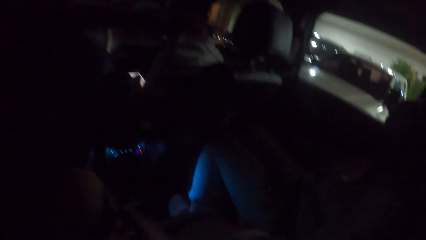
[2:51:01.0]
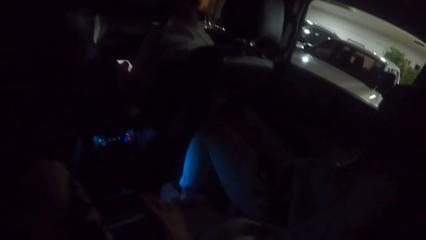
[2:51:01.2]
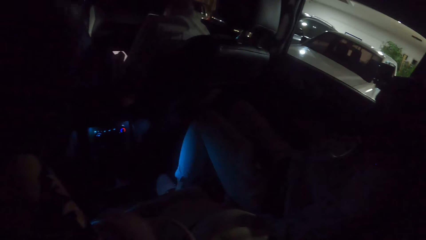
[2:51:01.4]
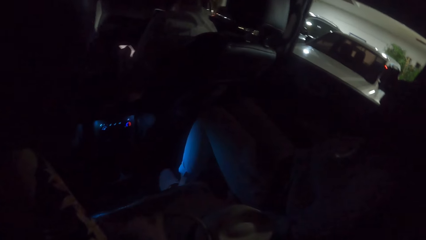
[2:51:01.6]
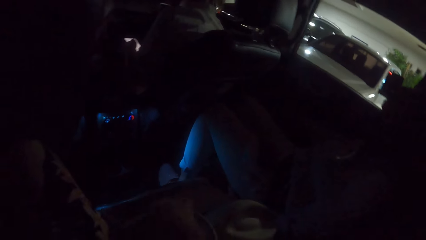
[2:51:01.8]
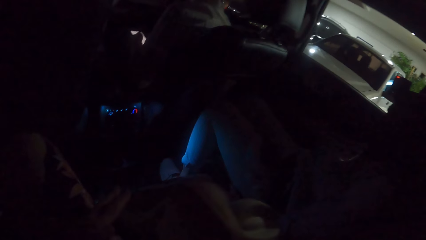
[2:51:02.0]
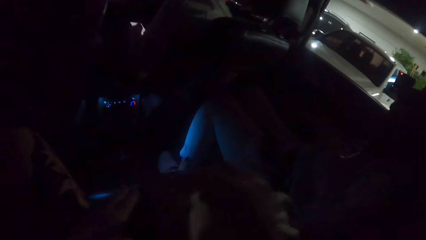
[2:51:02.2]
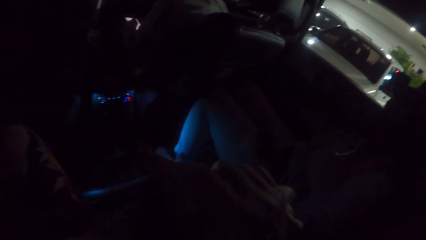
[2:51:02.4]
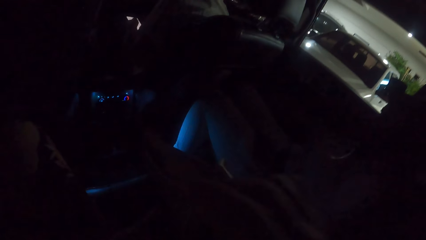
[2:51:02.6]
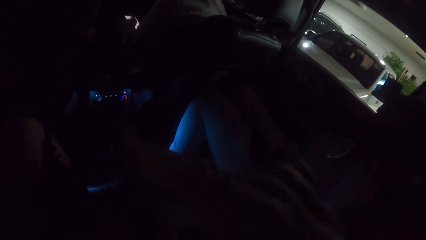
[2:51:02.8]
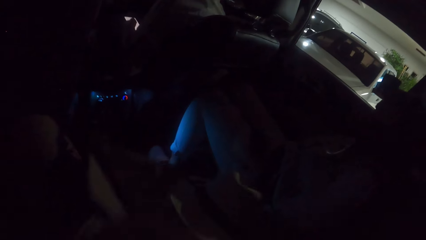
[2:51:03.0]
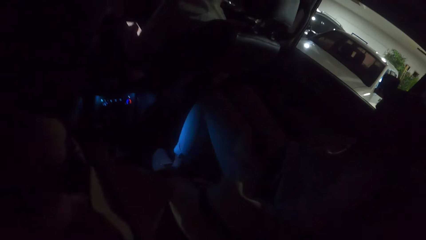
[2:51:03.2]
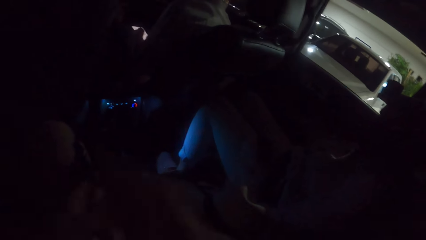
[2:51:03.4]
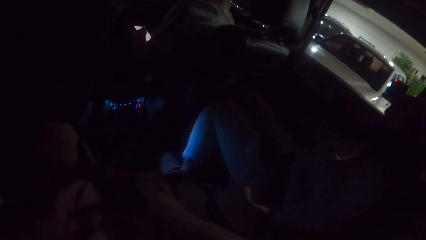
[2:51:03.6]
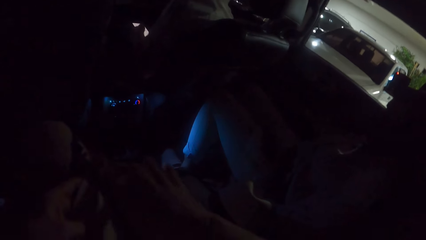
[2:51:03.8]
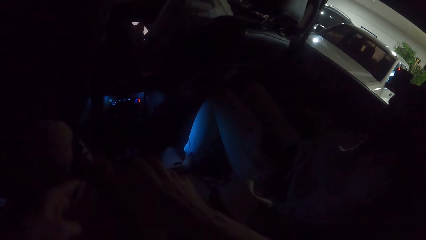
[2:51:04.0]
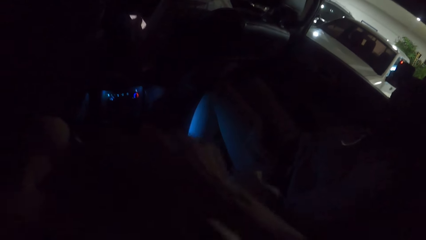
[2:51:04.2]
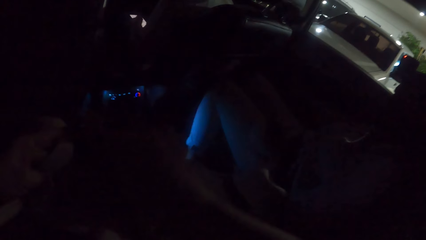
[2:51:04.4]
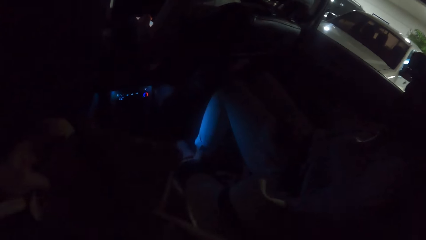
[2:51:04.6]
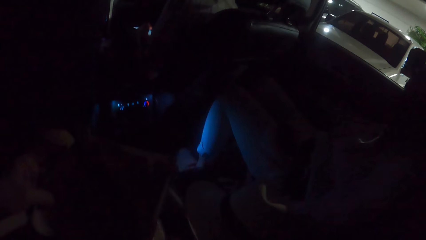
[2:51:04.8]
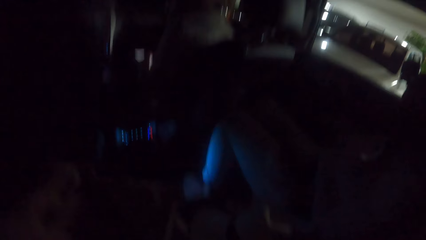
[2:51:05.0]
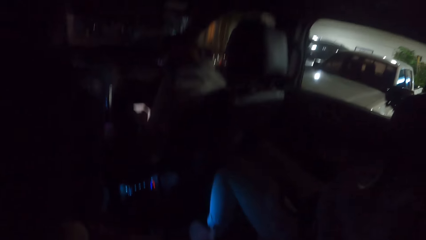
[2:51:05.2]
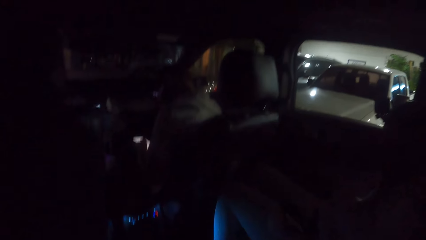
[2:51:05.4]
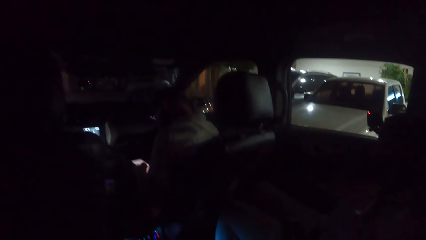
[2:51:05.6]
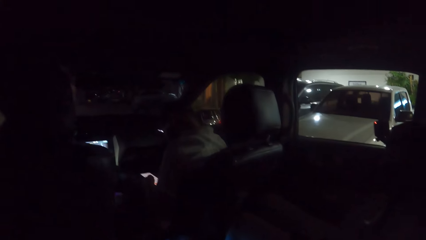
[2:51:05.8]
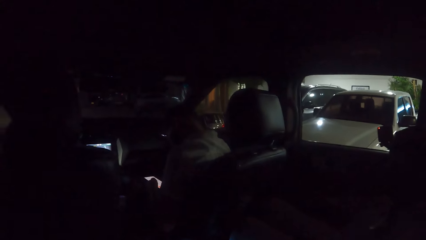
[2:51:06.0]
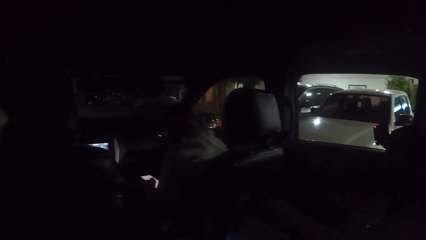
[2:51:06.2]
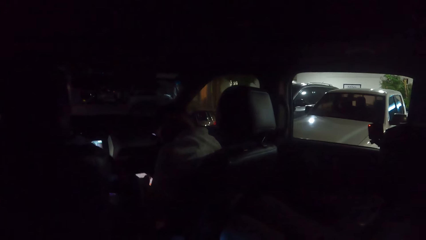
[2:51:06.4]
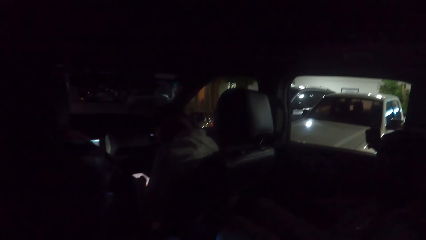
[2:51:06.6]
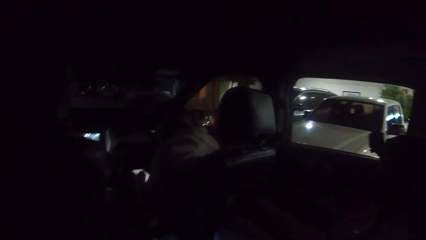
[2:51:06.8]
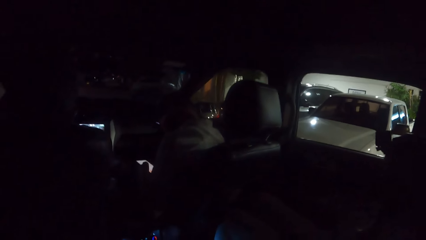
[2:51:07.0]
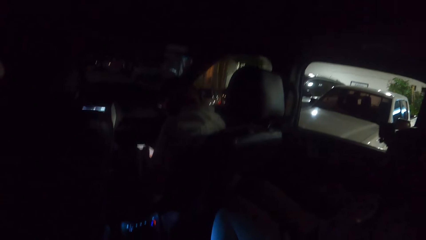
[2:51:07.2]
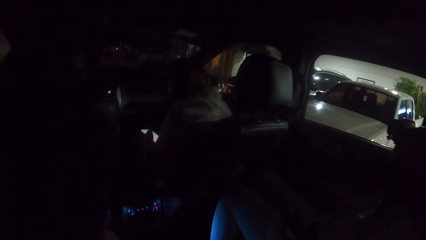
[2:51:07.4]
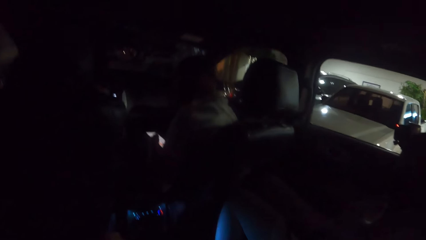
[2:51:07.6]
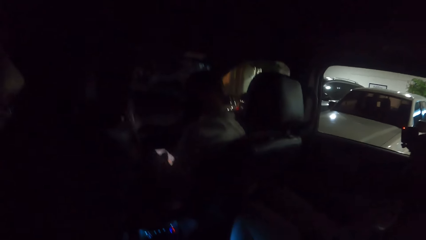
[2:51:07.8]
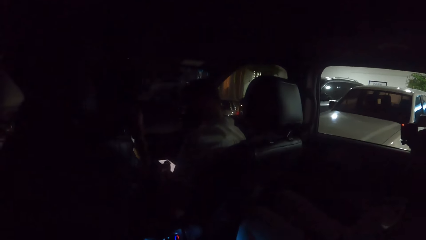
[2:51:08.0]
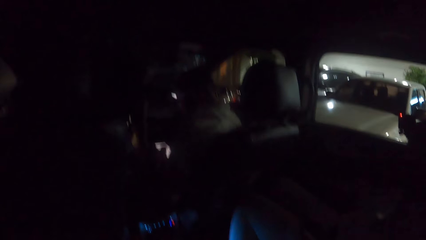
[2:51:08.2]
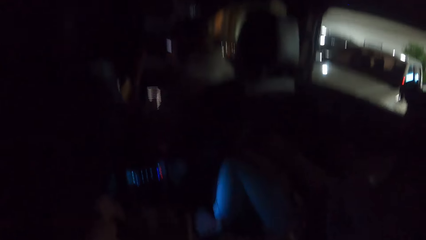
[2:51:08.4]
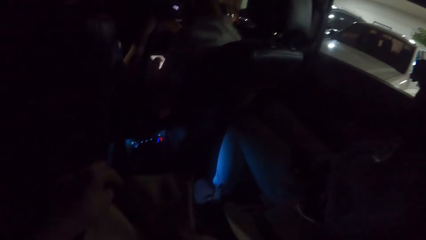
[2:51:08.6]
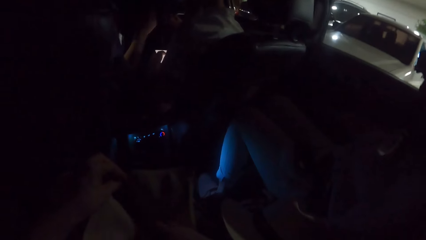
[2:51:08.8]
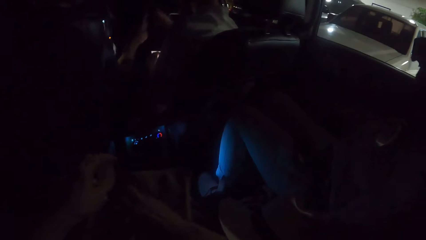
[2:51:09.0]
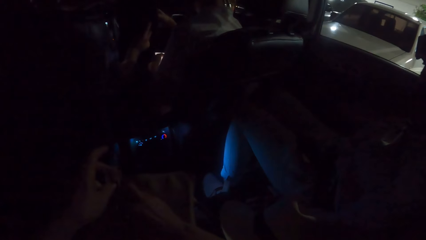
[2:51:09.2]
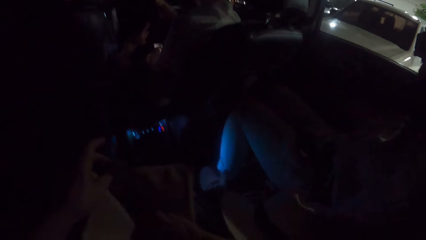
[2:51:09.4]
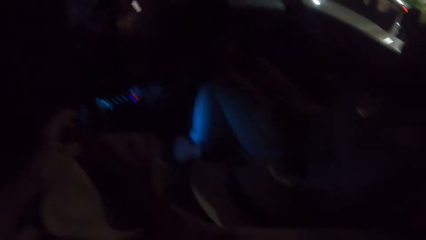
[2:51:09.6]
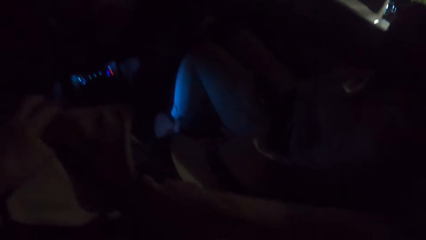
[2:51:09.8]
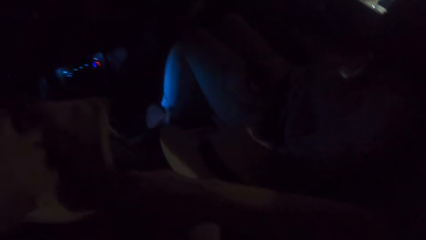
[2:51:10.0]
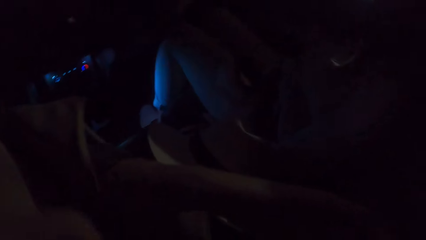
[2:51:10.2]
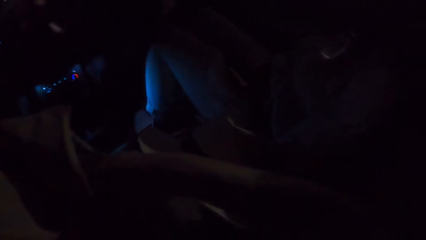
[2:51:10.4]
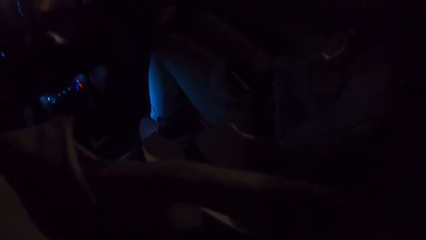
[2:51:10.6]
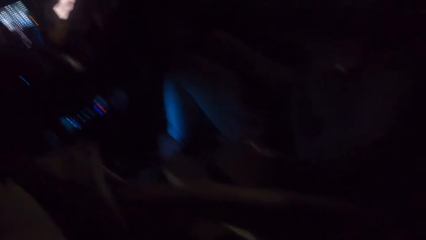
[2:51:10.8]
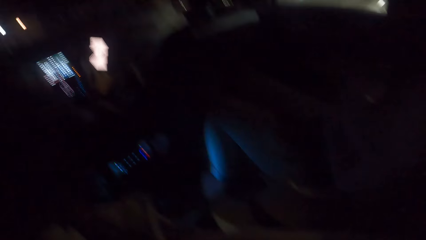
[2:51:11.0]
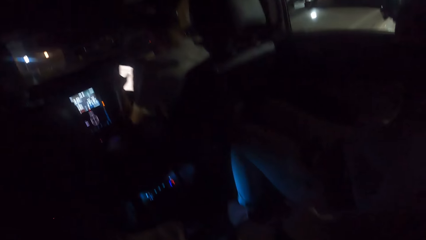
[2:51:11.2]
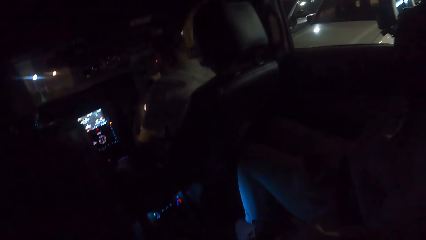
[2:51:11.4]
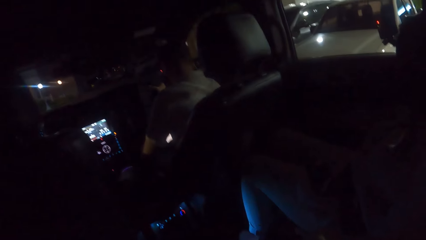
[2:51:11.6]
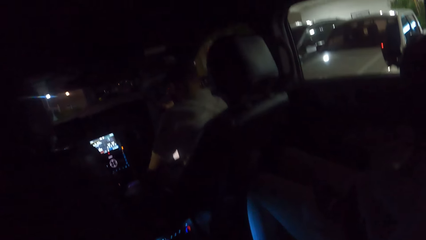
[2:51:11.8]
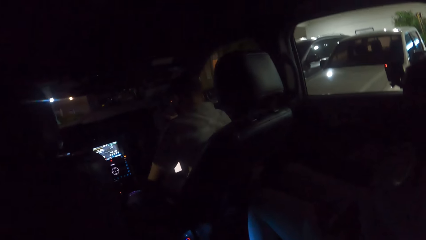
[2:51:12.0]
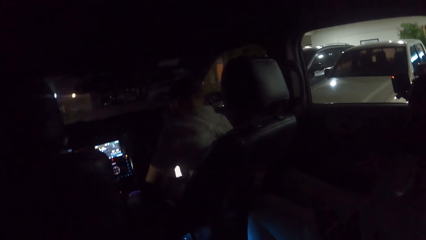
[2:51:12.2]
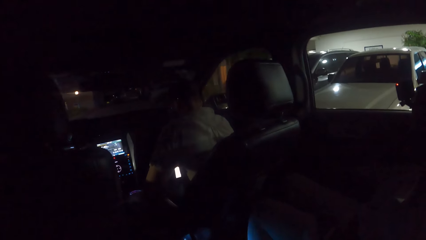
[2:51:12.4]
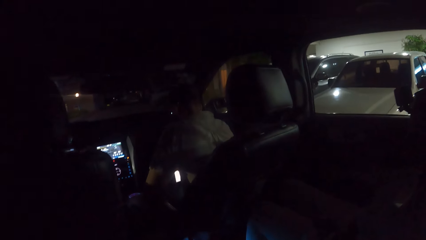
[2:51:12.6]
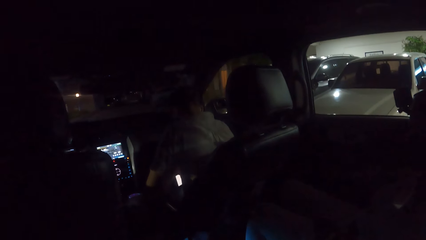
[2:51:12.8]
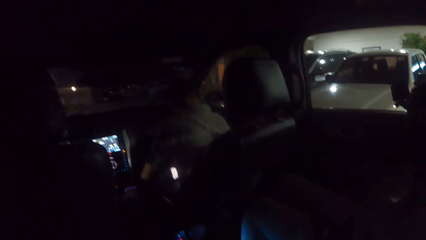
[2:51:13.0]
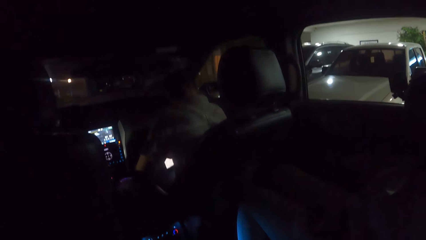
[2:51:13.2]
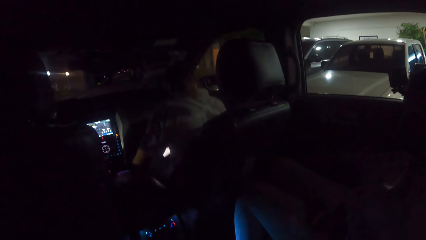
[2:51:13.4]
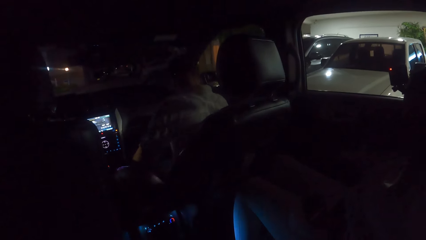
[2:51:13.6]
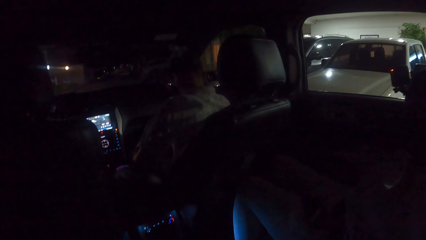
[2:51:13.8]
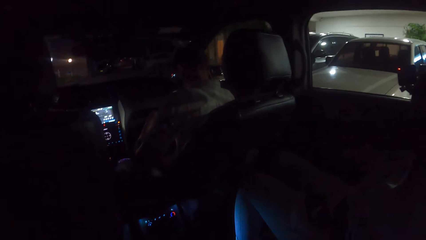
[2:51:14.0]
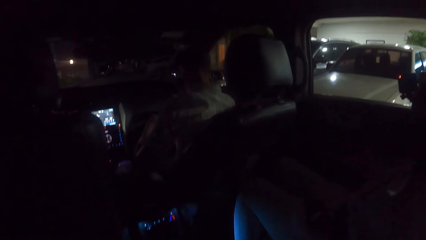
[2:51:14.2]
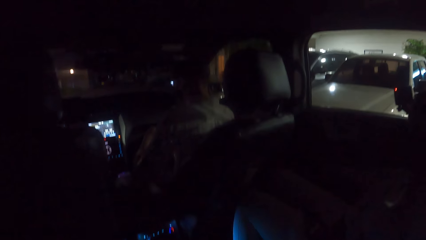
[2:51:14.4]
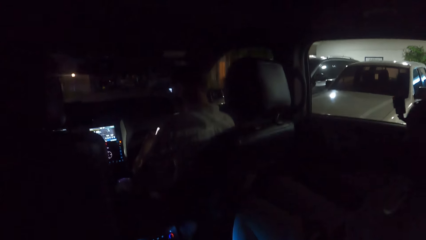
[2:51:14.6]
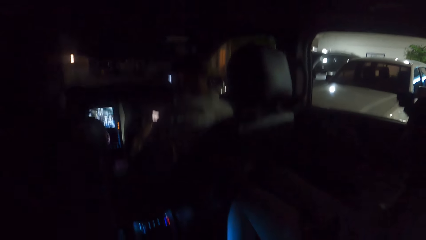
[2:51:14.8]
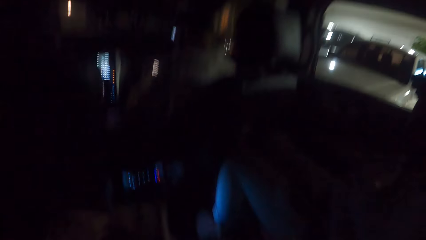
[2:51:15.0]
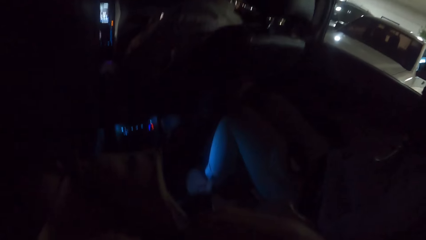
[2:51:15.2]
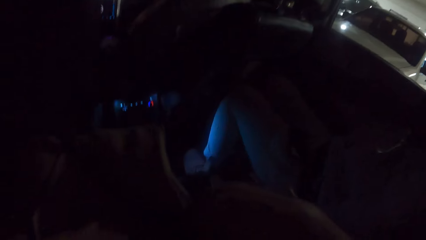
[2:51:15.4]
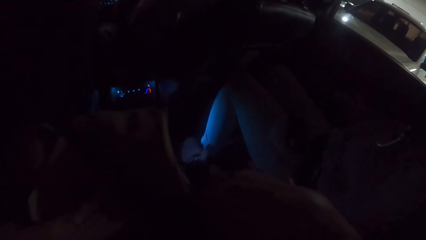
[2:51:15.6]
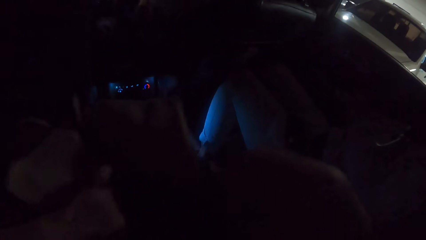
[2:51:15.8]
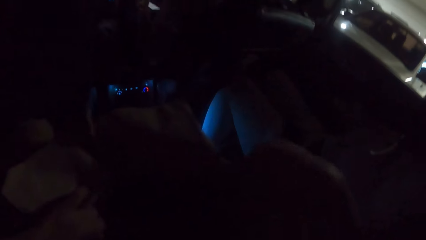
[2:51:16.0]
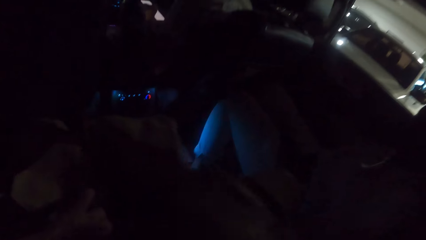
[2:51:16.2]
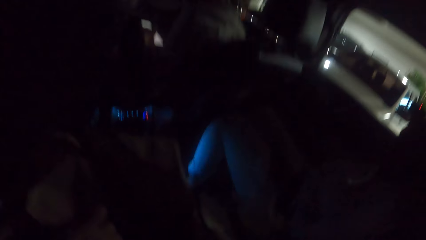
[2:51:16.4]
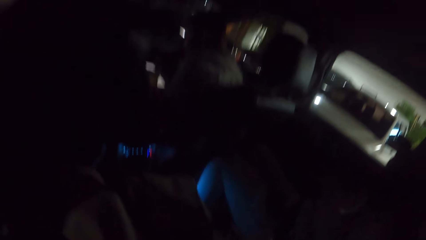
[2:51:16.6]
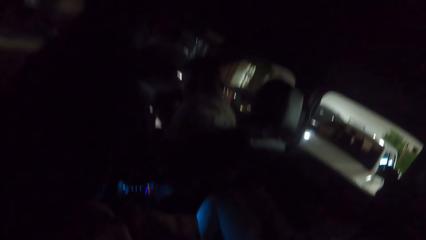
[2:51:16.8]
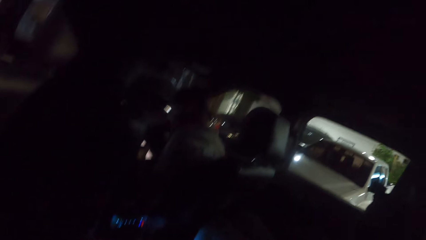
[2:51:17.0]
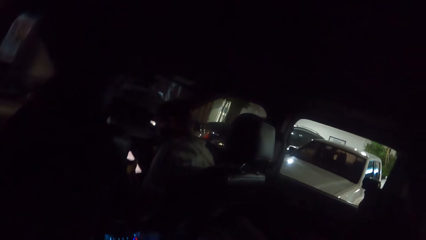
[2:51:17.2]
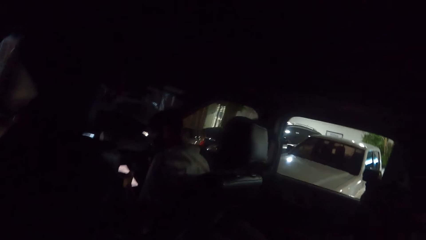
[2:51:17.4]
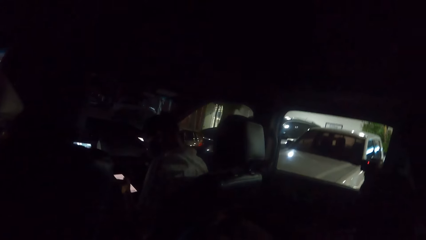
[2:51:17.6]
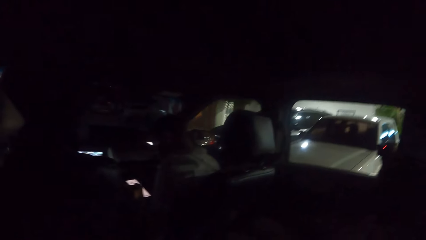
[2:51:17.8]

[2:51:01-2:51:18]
The camera wearer adjusts her cloth with her hands. She pulls the bag, checks the bag and looks around. She checks the bag. She adjusts the bag with both hands.
